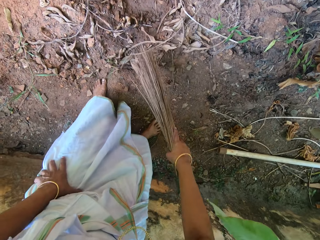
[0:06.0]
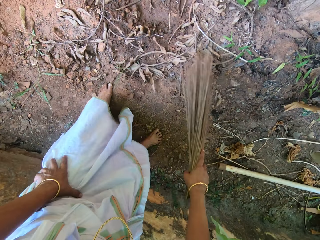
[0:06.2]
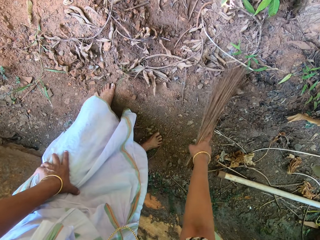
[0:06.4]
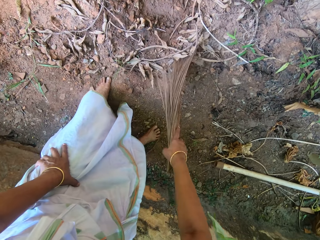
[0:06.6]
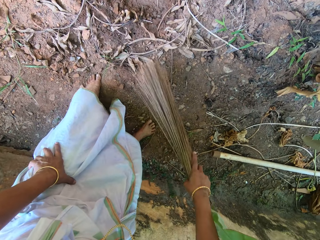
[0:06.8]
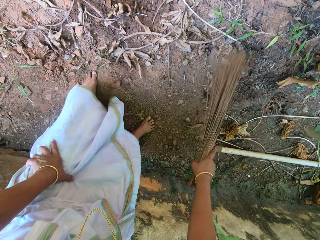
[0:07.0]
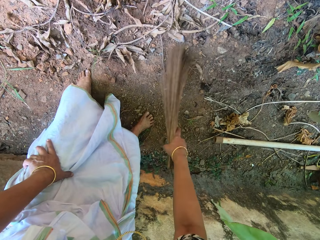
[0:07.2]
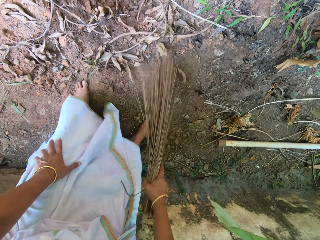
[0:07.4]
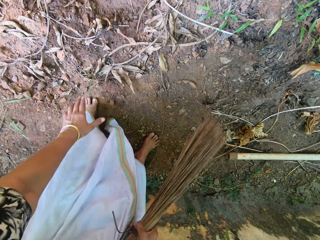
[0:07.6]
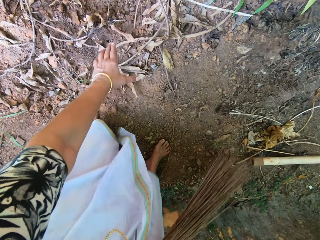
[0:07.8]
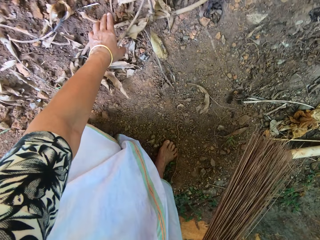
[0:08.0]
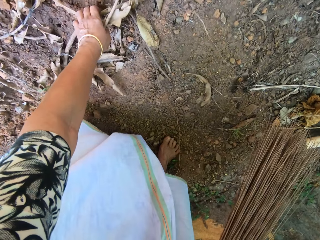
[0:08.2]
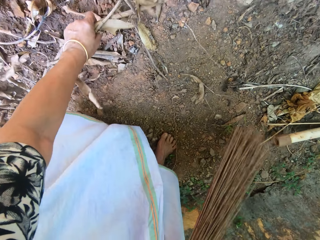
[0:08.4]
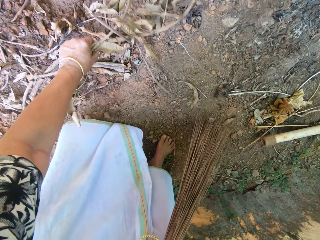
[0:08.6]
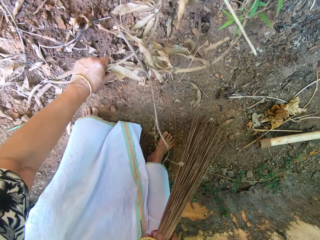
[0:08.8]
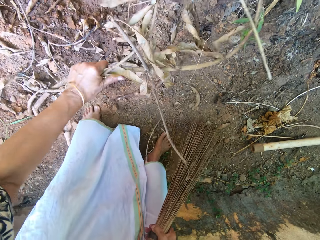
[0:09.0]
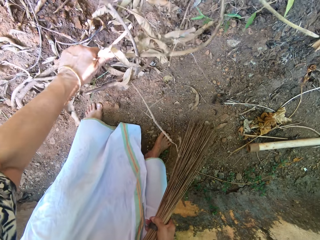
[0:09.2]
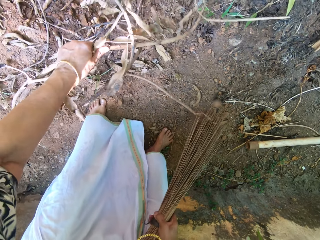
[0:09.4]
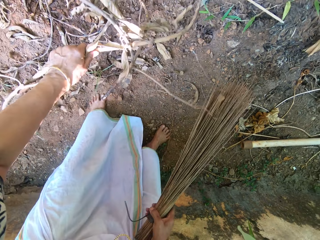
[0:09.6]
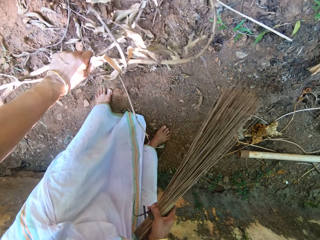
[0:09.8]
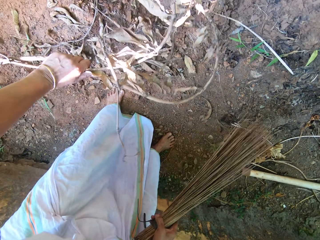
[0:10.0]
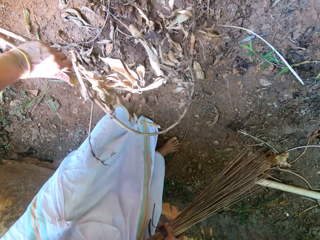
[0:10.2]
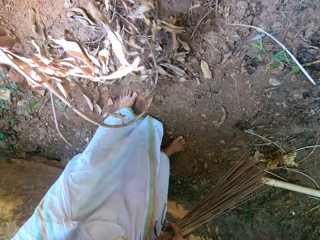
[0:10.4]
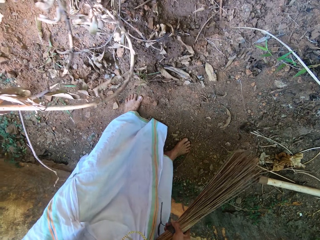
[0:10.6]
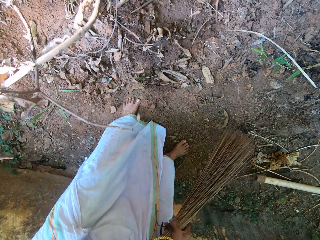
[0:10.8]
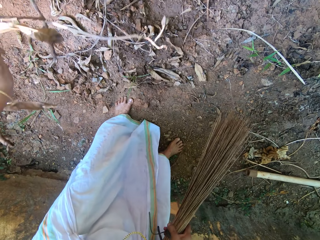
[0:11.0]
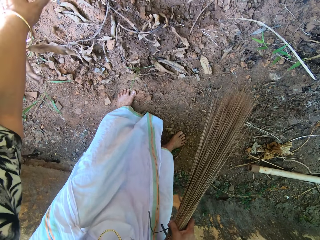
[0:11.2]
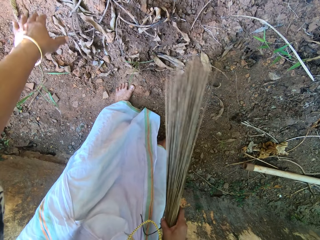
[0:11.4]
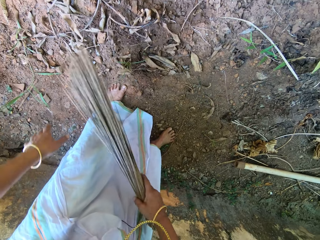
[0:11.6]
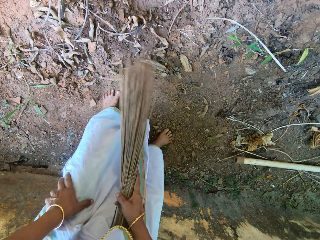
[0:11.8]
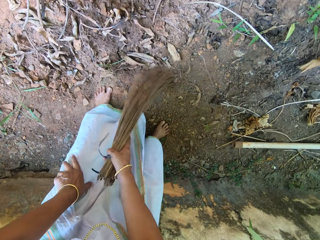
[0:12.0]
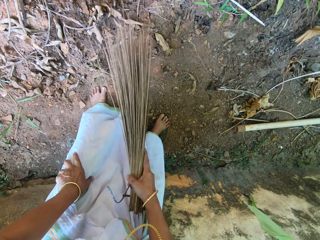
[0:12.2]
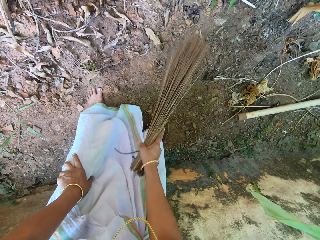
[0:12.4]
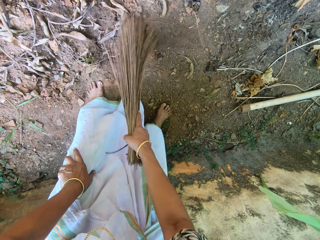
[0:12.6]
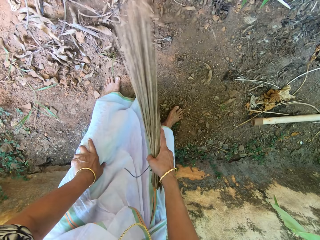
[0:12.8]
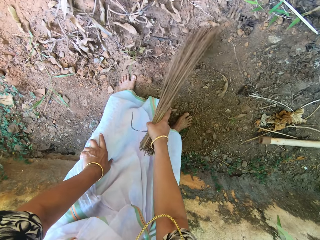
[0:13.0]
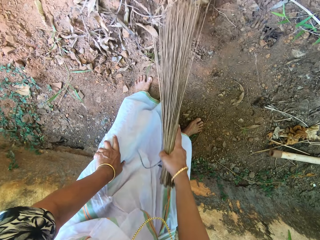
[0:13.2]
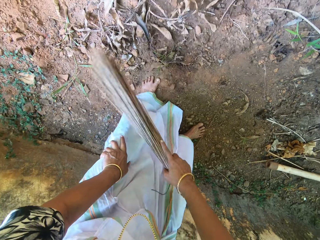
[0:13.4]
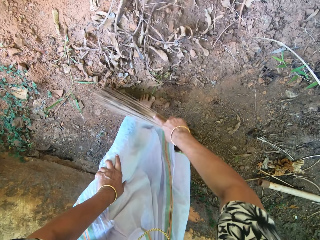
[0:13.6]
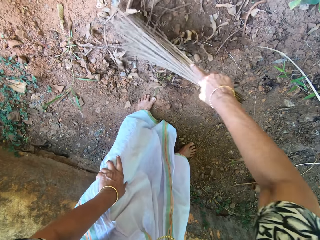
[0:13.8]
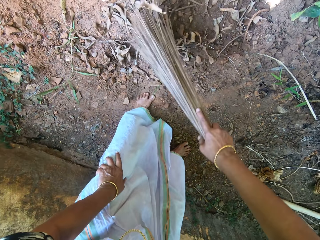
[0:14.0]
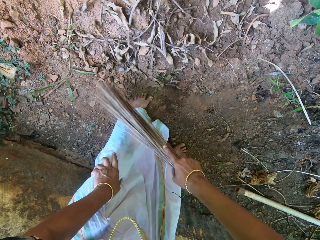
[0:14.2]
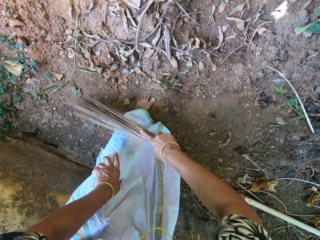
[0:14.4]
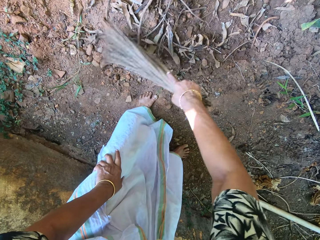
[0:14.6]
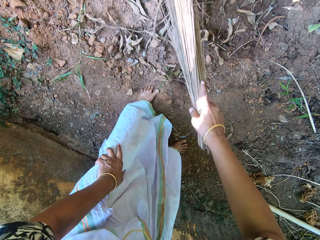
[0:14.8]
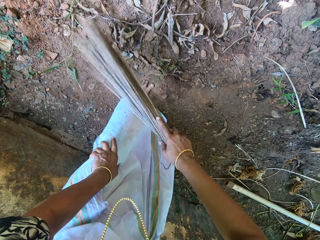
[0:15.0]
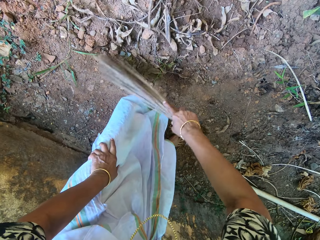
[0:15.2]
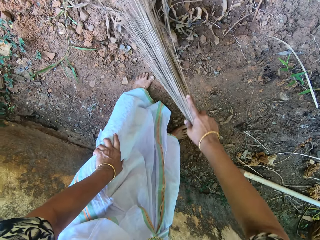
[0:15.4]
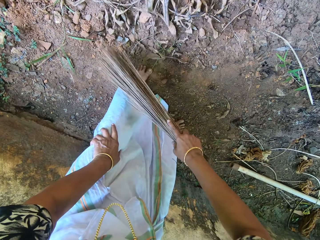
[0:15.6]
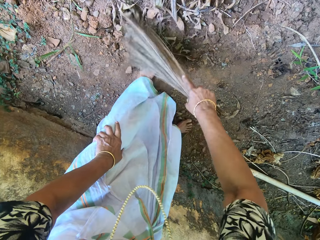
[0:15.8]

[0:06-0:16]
The camera wearer sweeps dried leaves and sticks on the ground with the broom in her right hand. She picks dried branches from the ground with her left hand. She throws the dried branches to the ground with her left hand. She sweeps the dried leaves and sticks on the ground with the broom in her right hand.

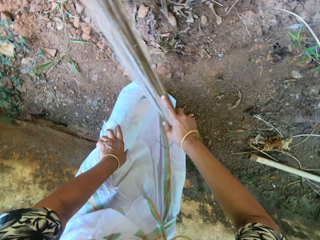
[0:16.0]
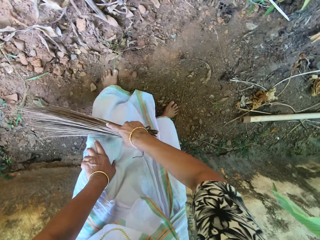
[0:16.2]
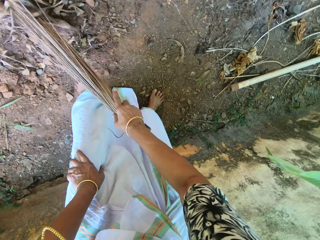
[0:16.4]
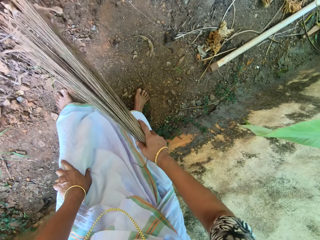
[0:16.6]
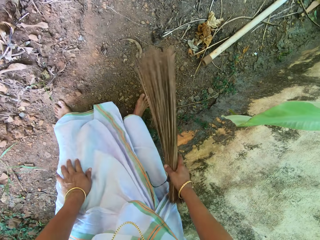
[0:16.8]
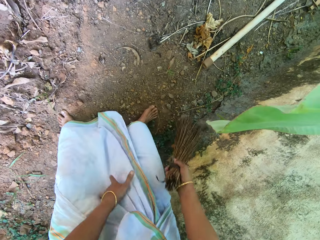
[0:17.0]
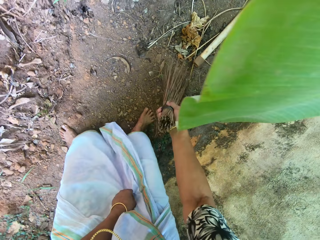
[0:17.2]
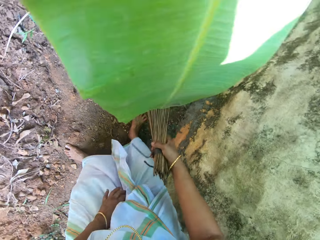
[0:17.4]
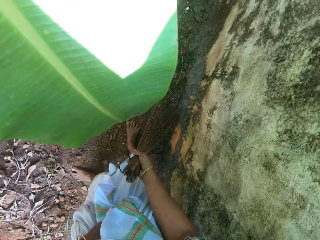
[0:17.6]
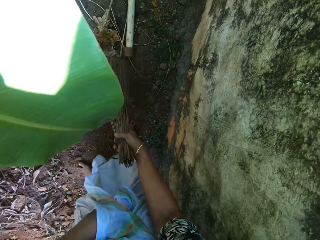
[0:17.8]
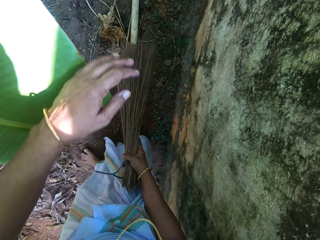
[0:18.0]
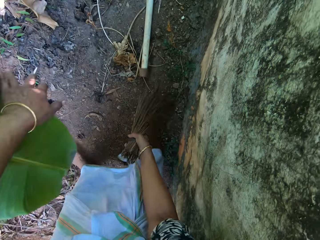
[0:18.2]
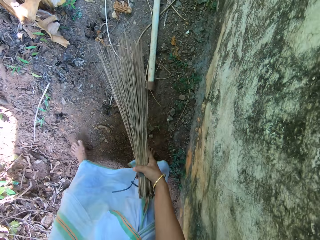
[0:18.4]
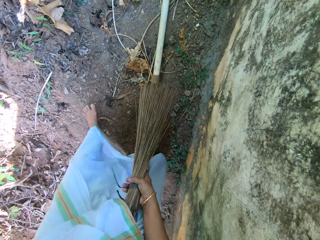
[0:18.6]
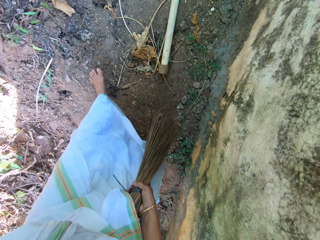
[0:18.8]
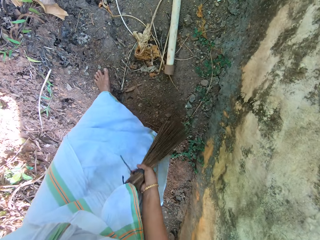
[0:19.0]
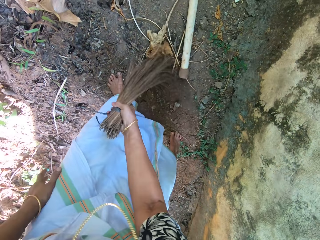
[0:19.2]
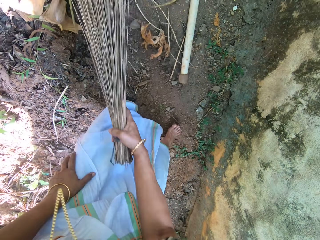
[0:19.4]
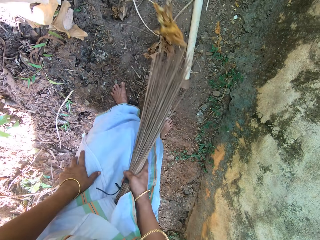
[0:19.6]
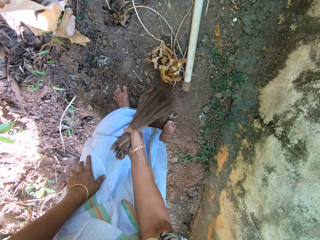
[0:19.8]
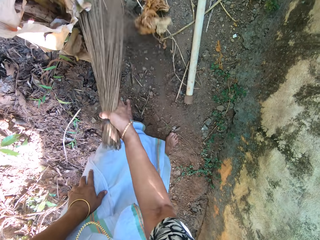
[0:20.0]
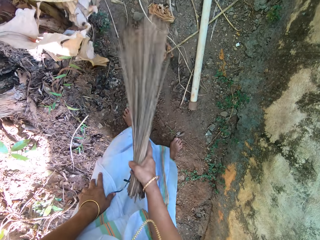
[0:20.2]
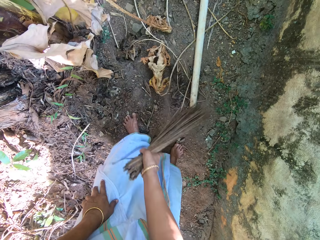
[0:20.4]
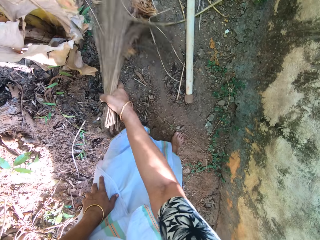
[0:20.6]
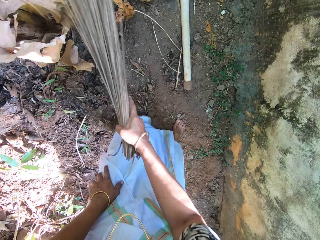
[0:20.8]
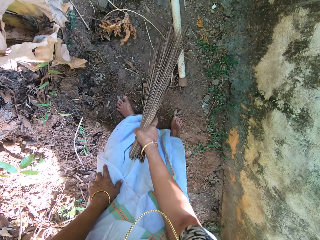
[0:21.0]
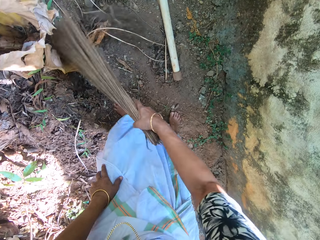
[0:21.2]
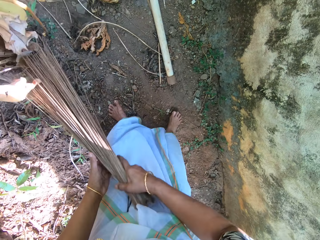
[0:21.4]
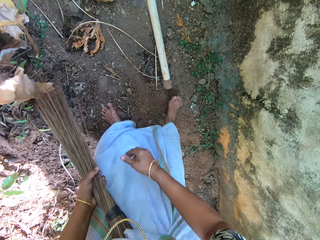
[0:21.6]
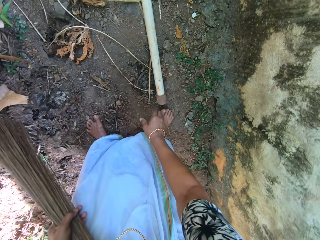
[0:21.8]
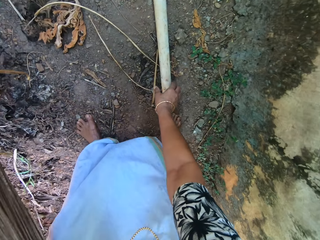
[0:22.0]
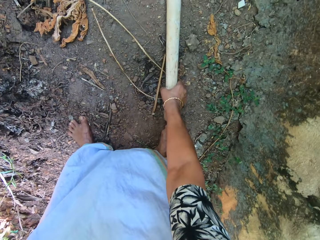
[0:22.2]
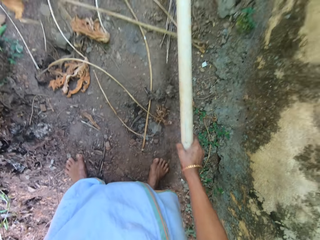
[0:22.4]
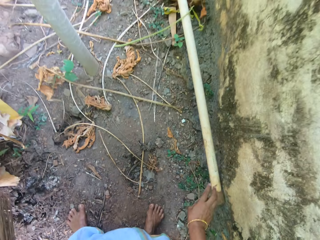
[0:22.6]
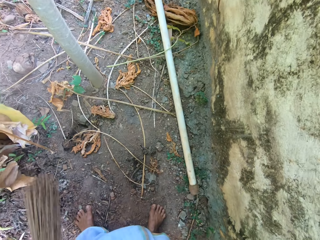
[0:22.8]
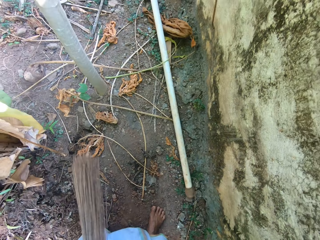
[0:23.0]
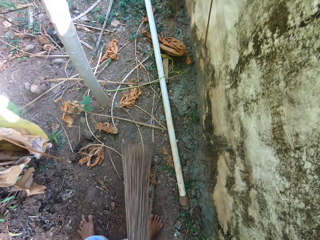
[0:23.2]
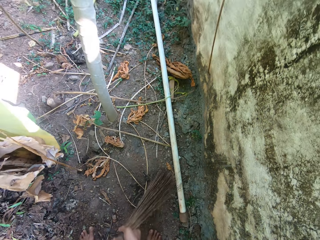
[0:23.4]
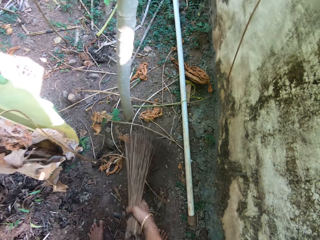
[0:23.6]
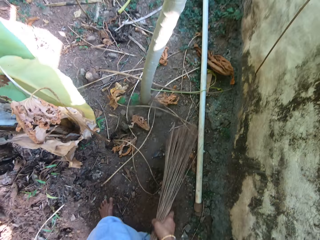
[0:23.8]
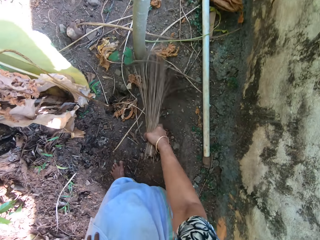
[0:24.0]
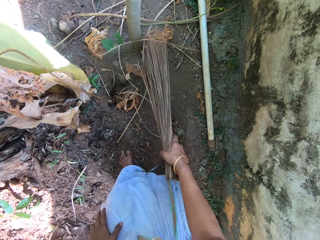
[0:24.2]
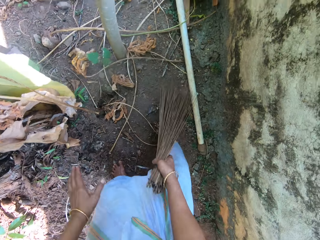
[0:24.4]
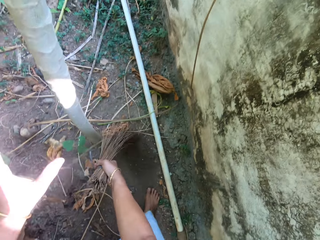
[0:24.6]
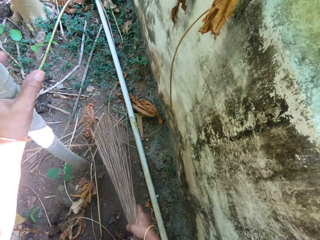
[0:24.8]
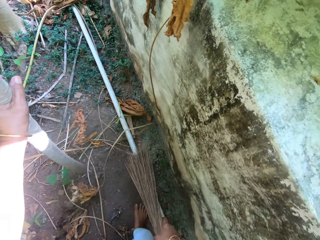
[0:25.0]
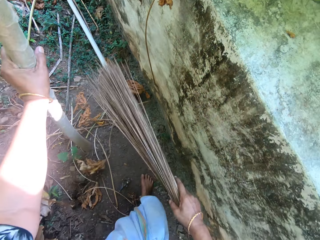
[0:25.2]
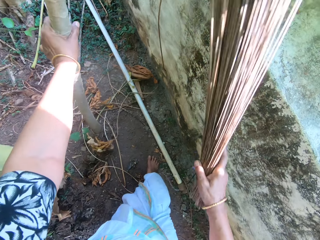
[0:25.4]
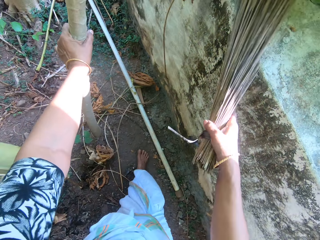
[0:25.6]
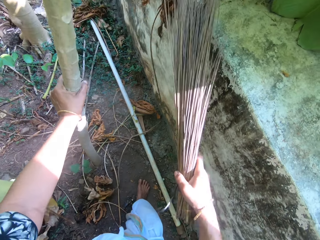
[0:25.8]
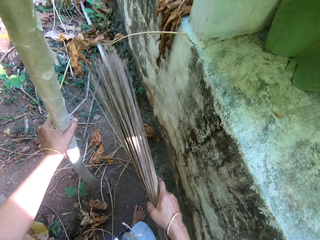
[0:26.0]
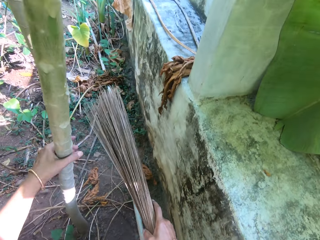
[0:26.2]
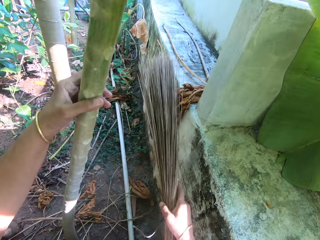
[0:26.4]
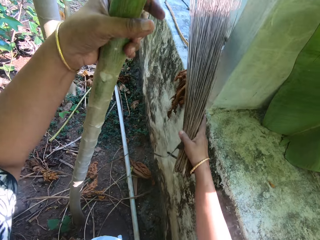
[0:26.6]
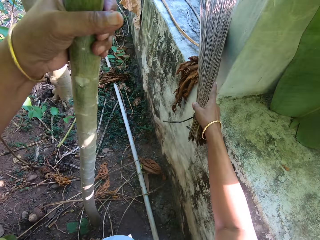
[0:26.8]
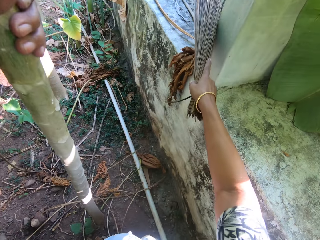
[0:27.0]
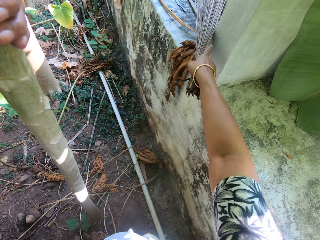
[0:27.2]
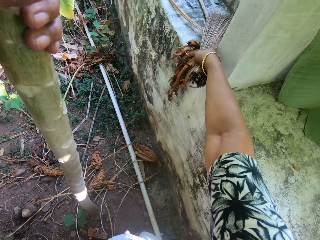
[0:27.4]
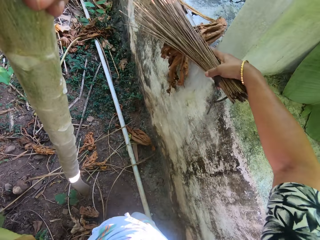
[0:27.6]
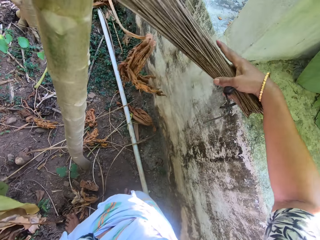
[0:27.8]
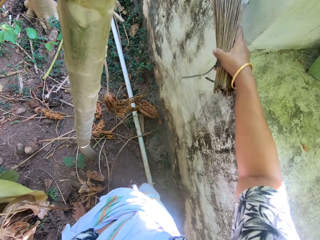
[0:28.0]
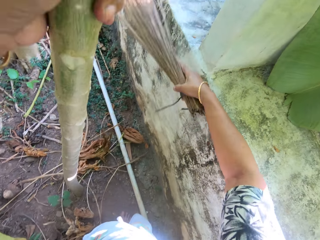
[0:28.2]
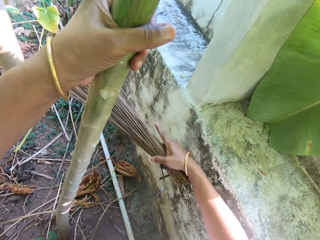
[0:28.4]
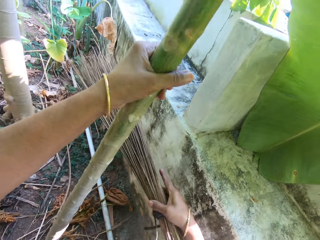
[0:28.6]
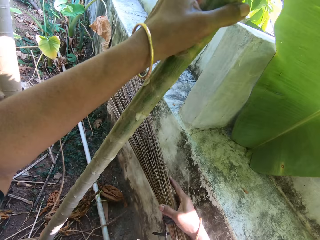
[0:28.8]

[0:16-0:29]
The camera wearer moves a banana leaf from her way with her left hand. She sweeps the ground with the broom in her right hand. She passes the broom from her right hand to her left hand. She moves a pole on the ground aside with her right hand. She passes the broom from her left hand to her right hand. She sweeps dried leaves and sticks on the ground with the broom in her right hand. She holds a tree stem with her left hand. She sweeps the brick wall with the broom in her right hand.
